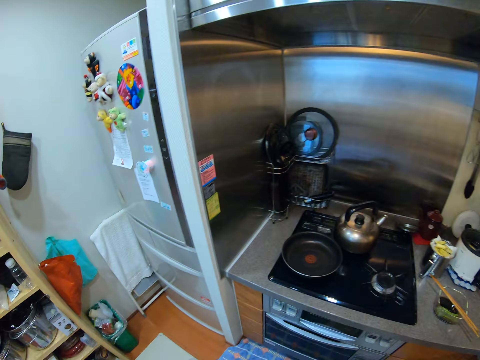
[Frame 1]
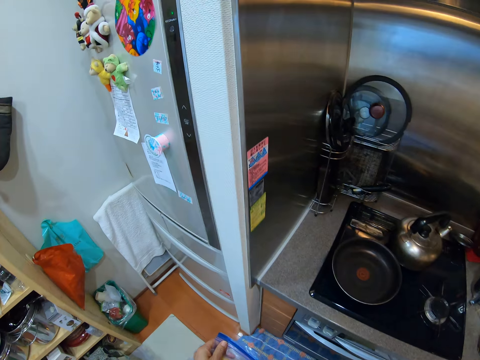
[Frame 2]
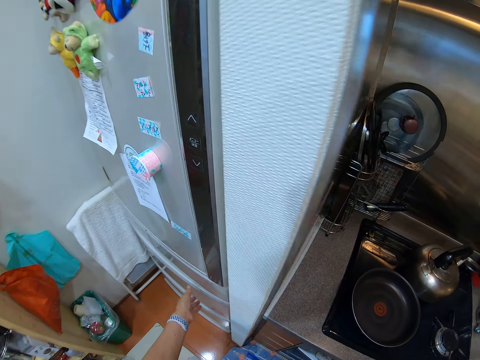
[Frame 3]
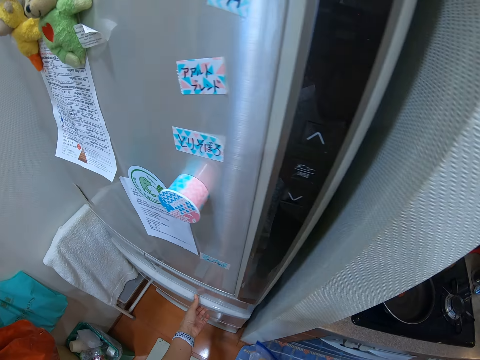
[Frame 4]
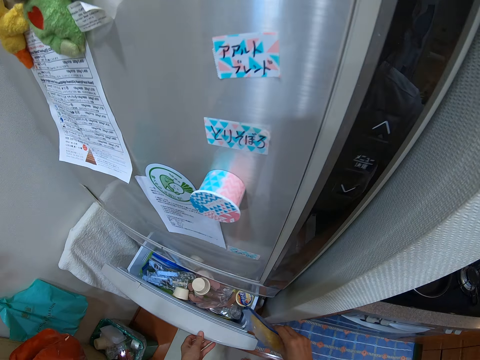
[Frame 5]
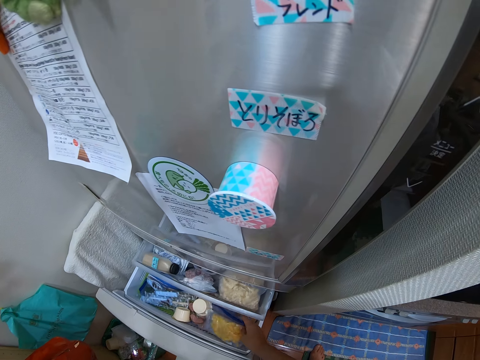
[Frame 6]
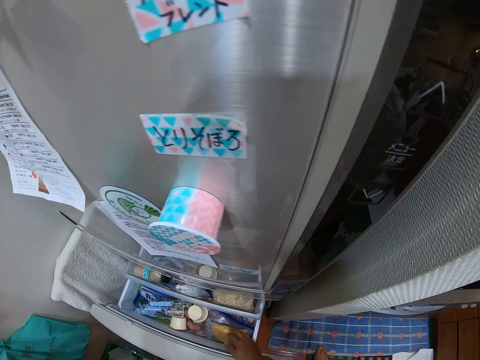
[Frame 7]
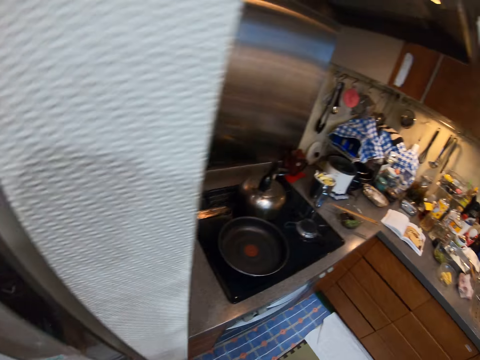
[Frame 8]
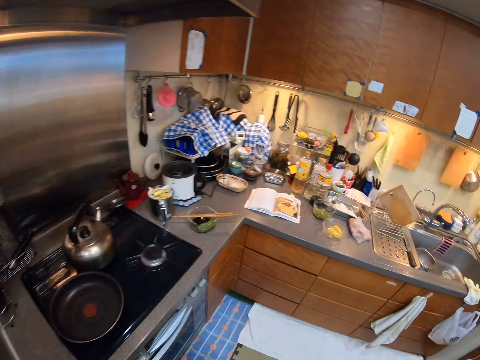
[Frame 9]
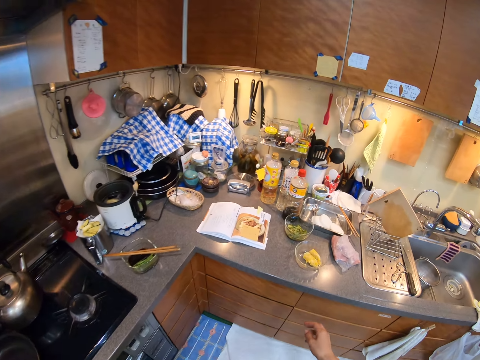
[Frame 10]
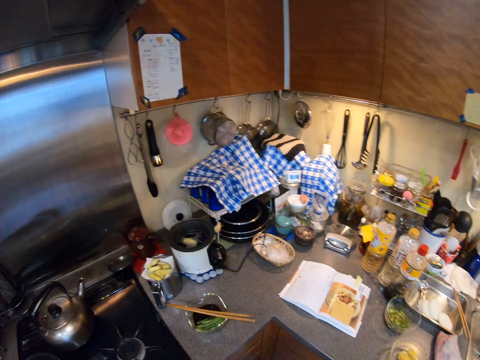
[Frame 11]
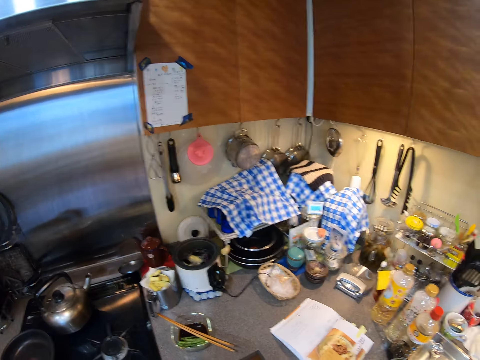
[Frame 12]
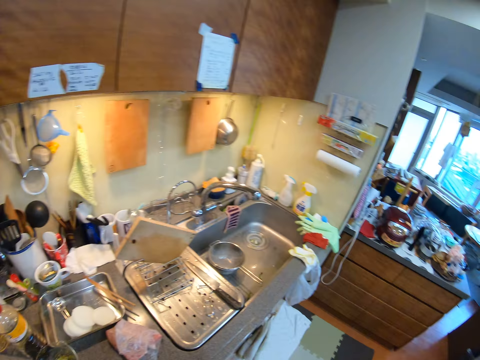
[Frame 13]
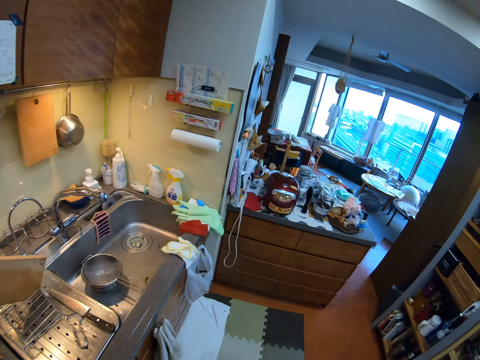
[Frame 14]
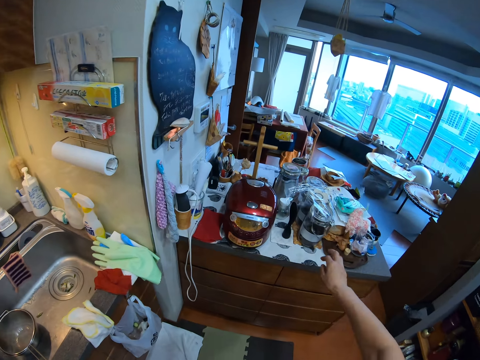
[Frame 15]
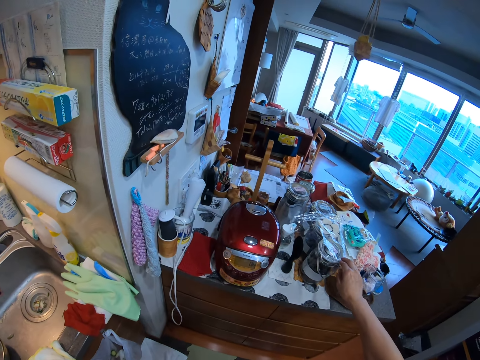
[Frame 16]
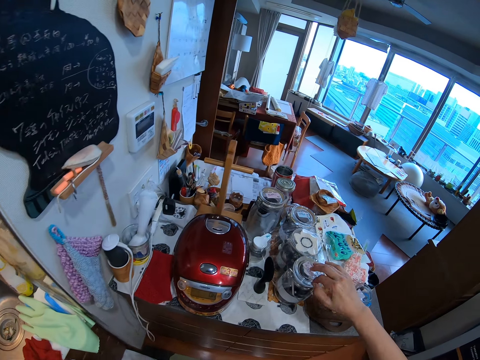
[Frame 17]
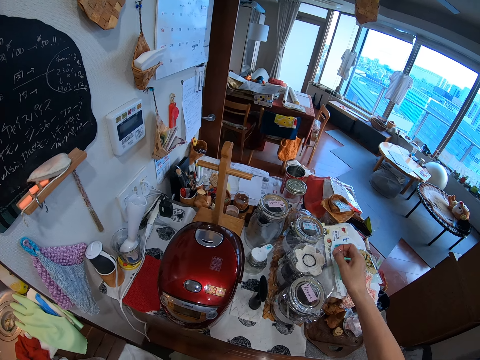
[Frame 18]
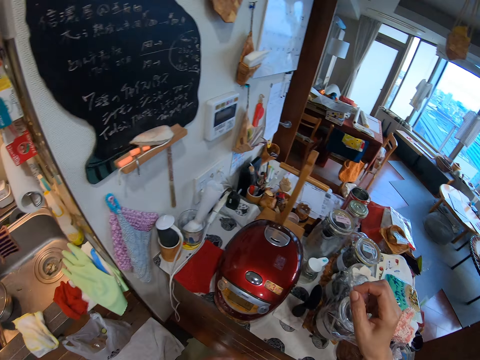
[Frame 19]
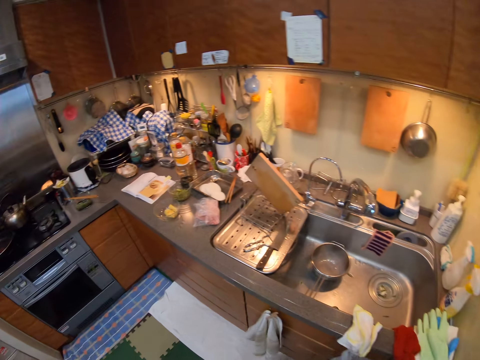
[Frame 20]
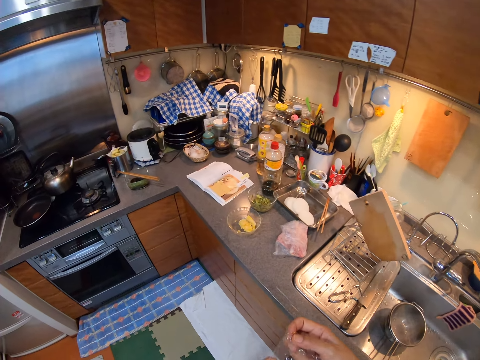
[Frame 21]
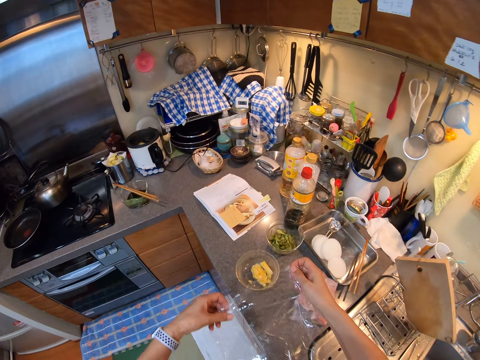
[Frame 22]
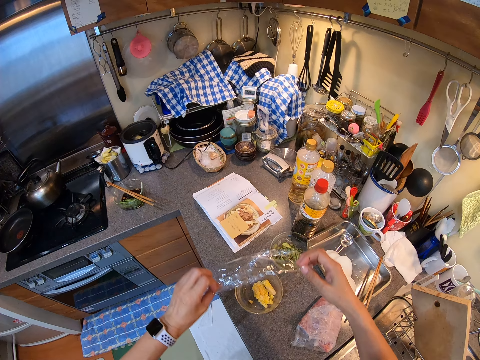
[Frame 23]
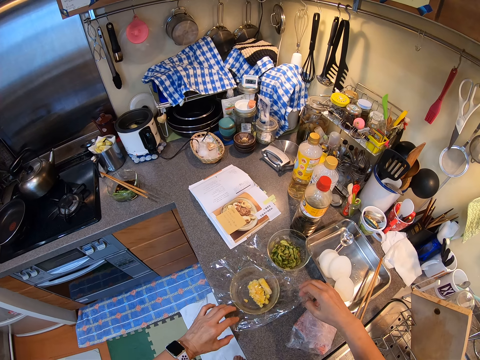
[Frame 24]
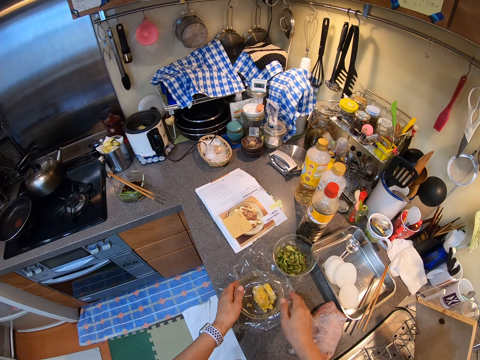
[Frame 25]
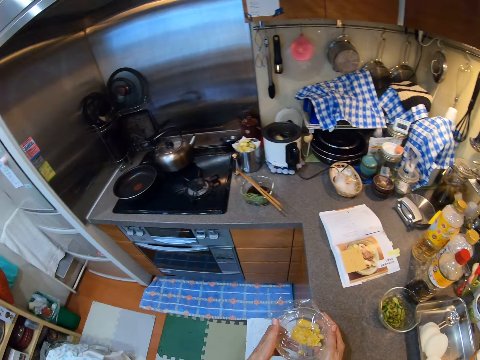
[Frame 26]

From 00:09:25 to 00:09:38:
The camera wearer turns. They walk to the fridge. They pull the freezer drawer. They hold the fridge. They put the storage bag in the freezer drawer. They move around the kitchen. They turn. They move hands forward. They look around. They remove the plastic wrap on top of the jars. They move hands forward. They move around. They lift the paper up. They hold the paper. They cover the bowl with the plastic wrap.

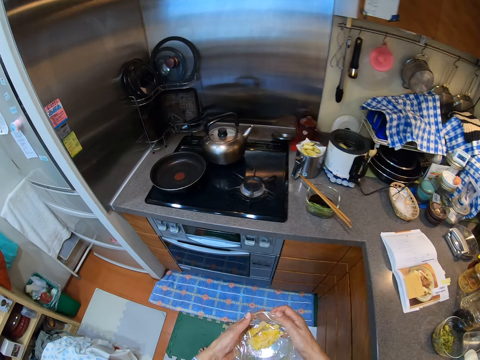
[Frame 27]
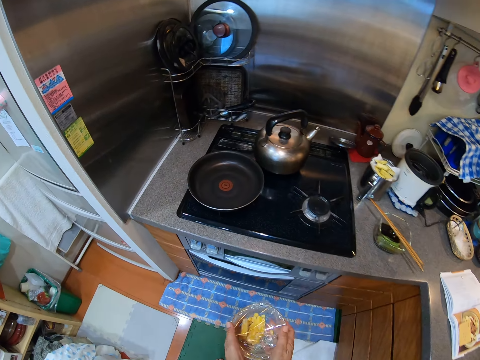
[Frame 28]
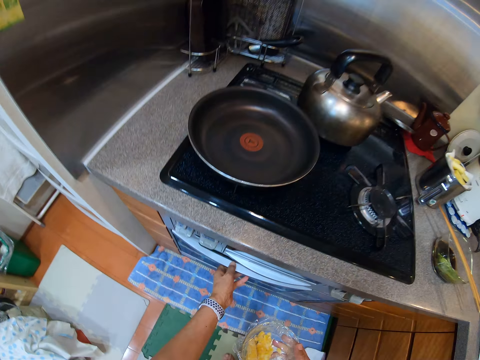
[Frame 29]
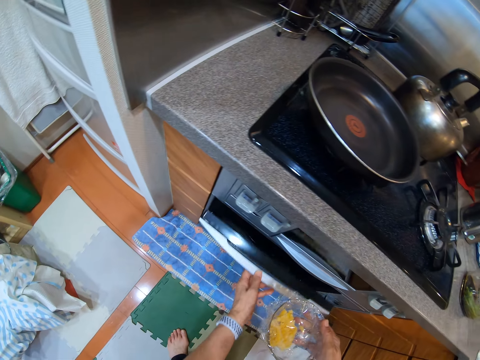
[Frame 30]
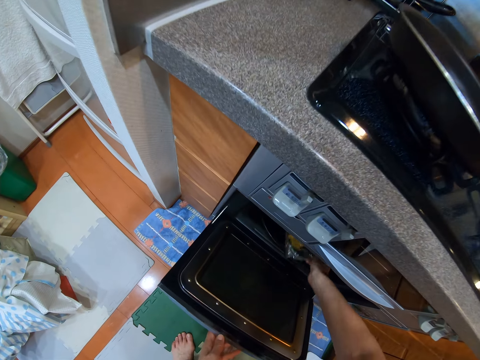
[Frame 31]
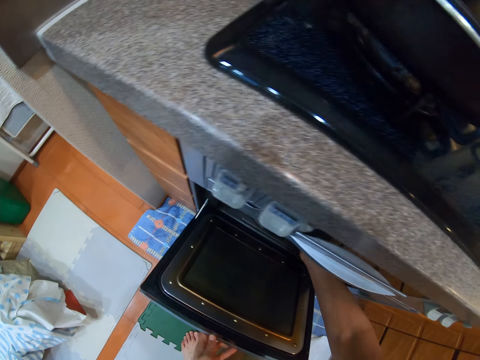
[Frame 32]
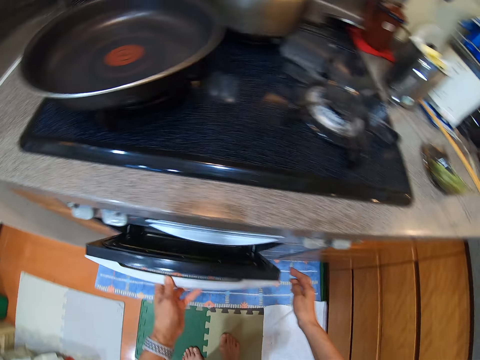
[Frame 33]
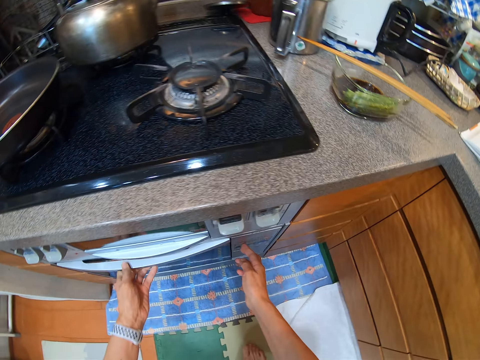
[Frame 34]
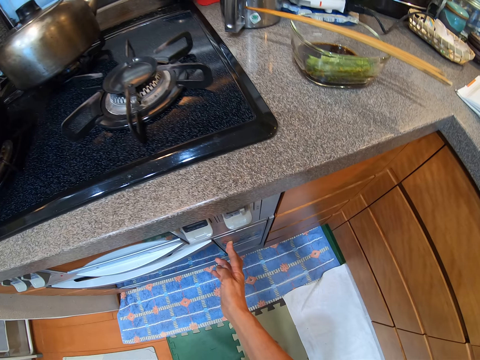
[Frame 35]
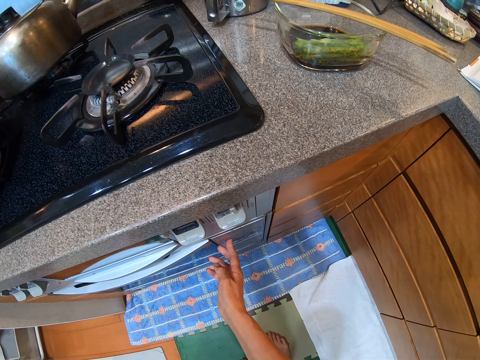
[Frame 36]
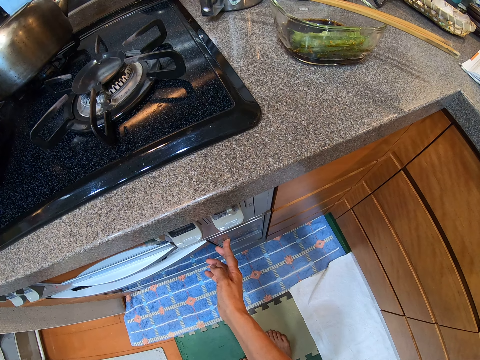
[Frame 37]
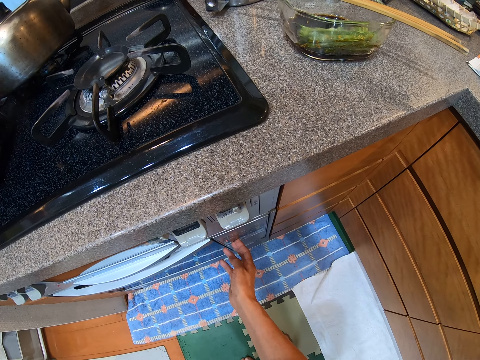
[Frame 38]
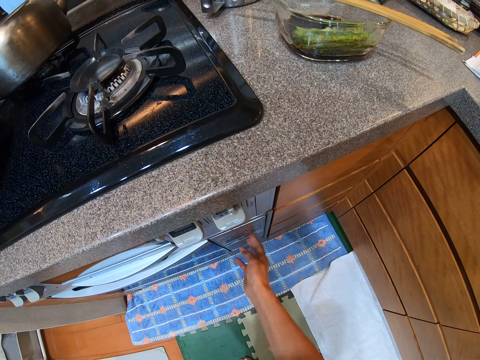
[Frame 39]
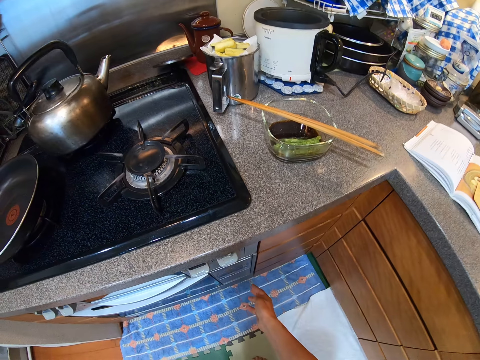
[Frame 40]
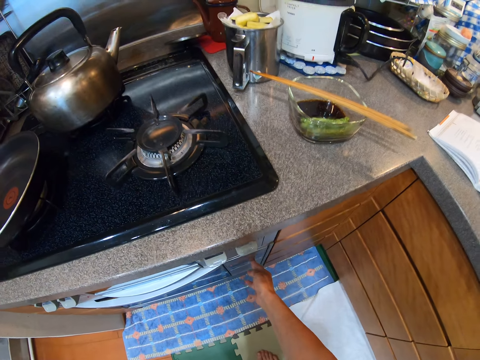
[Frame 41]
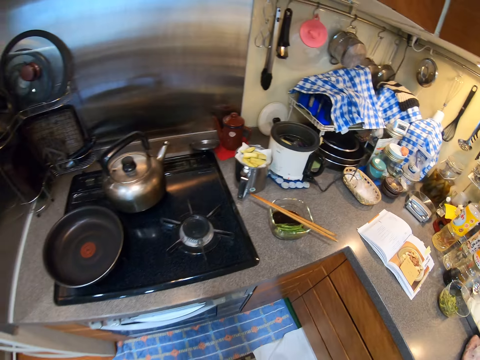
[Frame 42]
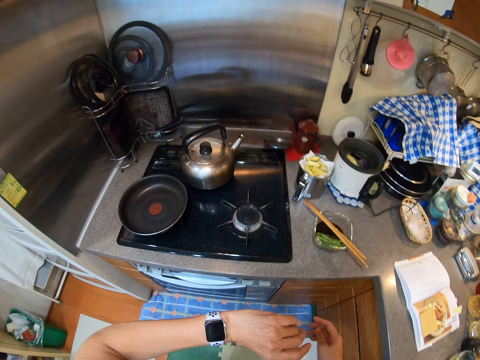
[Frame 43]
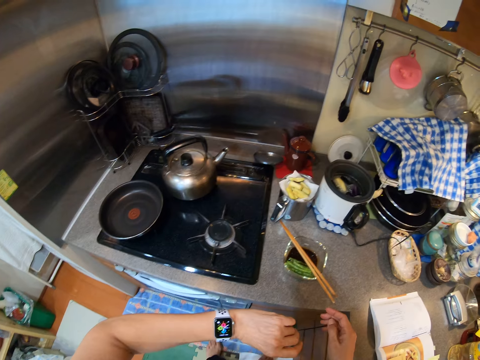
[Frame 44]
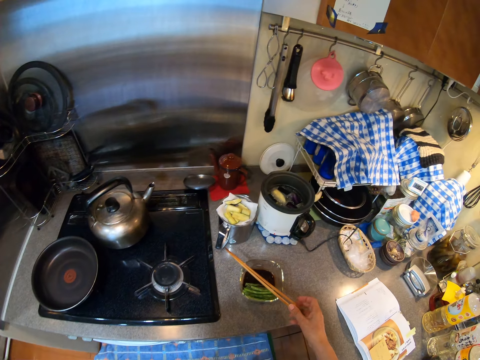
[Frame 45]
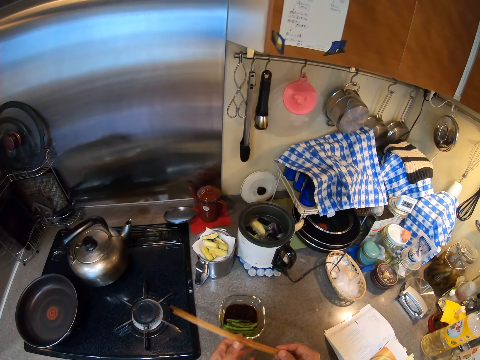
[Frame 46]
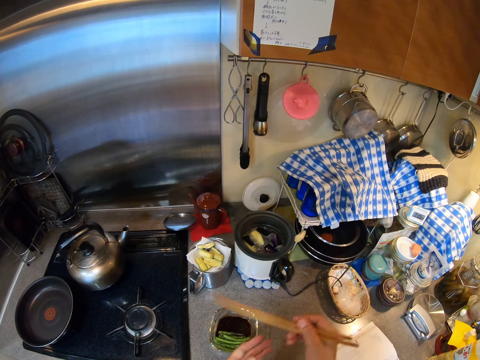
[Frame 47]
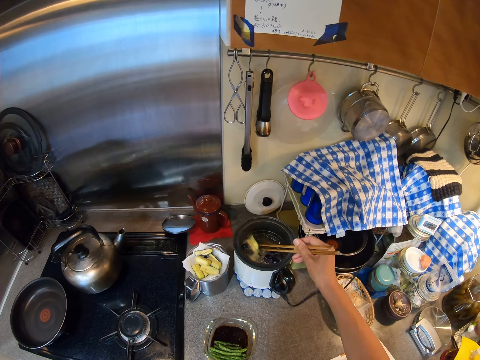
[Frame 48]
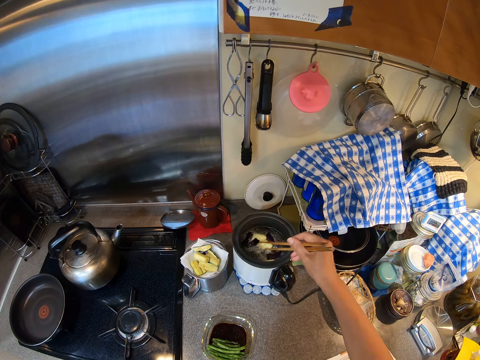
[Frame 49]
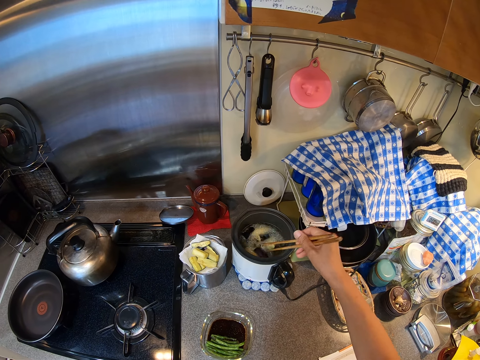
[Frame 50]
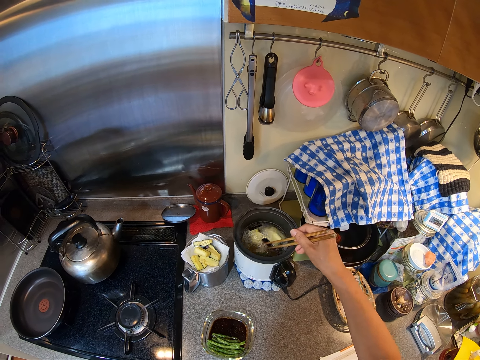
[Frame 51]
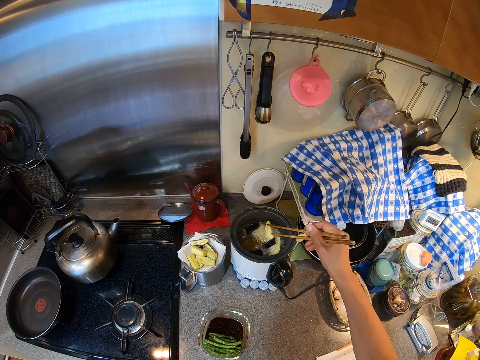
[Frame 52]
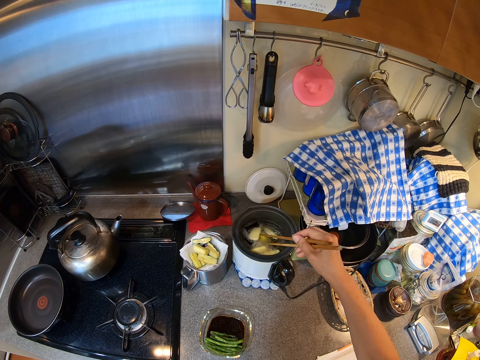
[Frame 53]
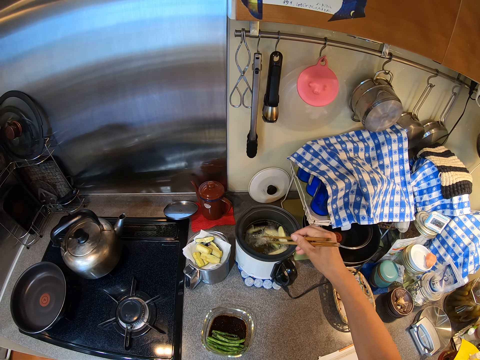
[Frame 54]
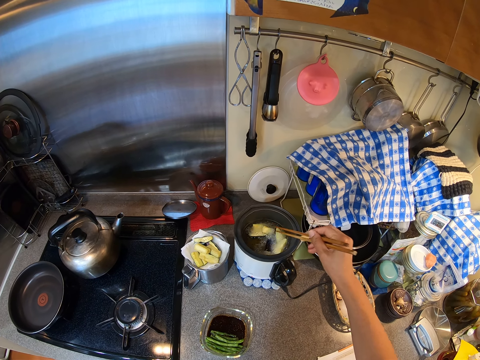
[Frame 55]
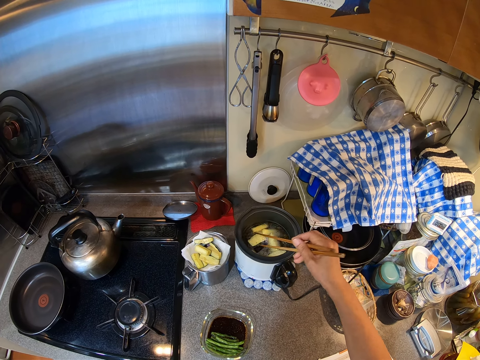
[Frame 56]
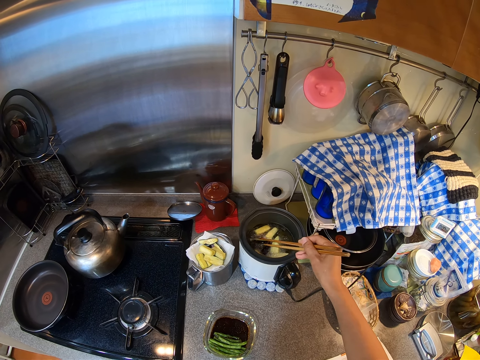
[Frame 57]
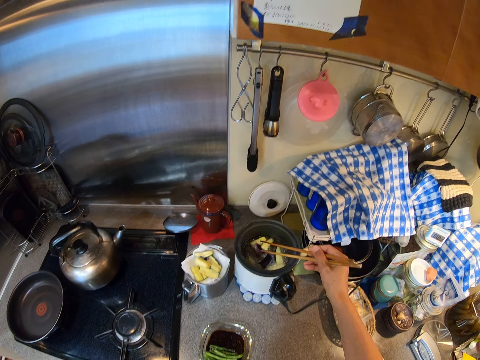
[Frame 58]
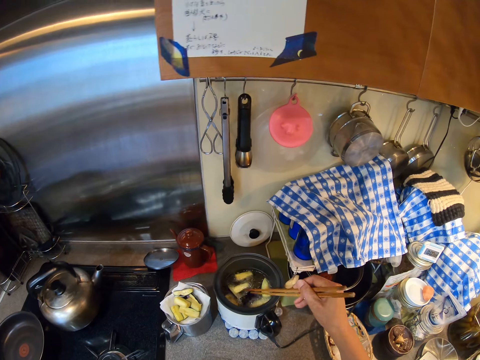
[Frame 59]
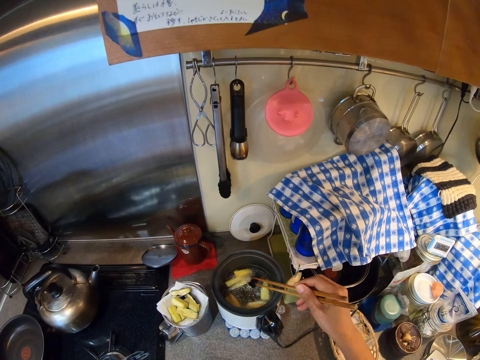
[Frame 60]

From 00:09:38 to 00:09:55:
The camera wearer walks and lifts the bowl up. They open the oven door. They hold the oven. They put the bowl of food in the oven. They close the oven door. They turn on the oven. They press the oven. They lift hands up. They look at the watch. They pick the chopsticks. They put hand down. They stir the food in the deep fryer.
